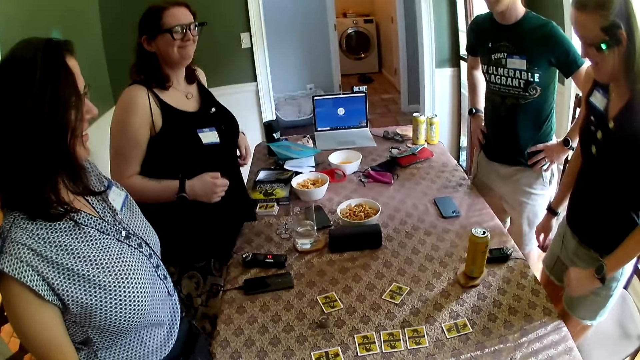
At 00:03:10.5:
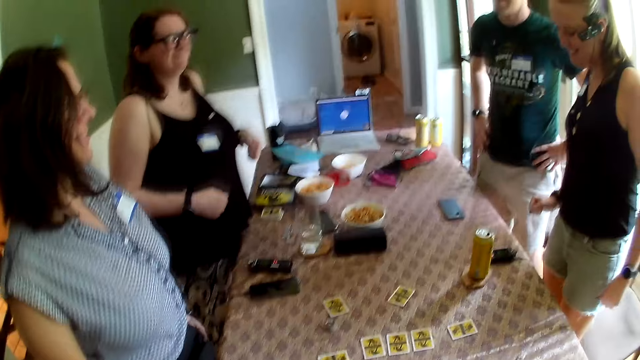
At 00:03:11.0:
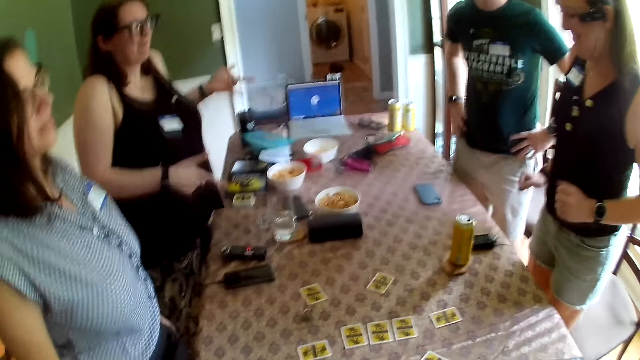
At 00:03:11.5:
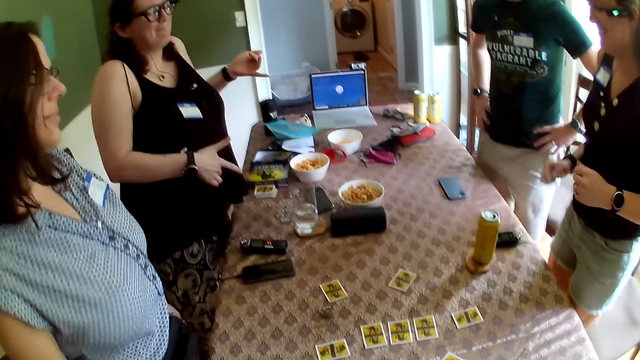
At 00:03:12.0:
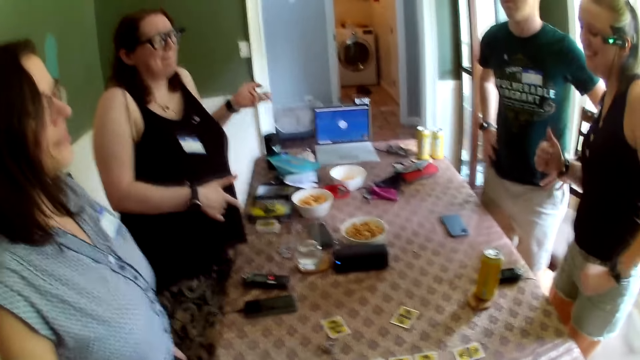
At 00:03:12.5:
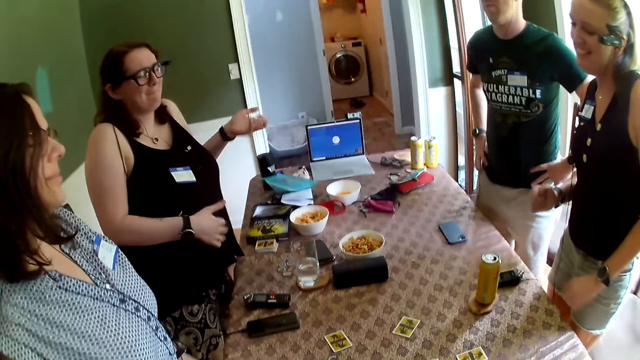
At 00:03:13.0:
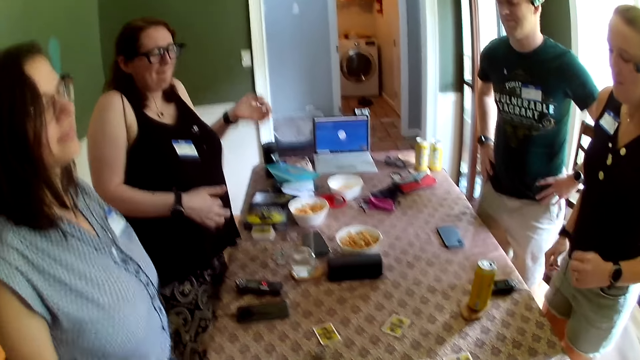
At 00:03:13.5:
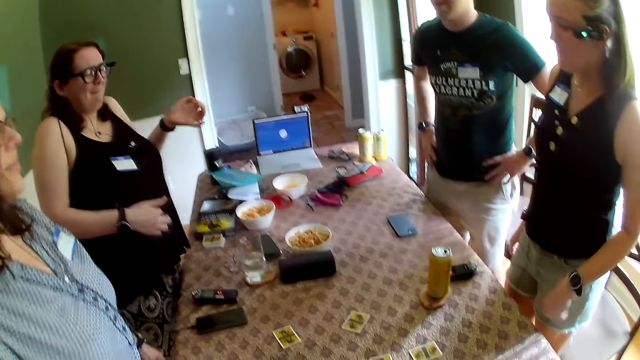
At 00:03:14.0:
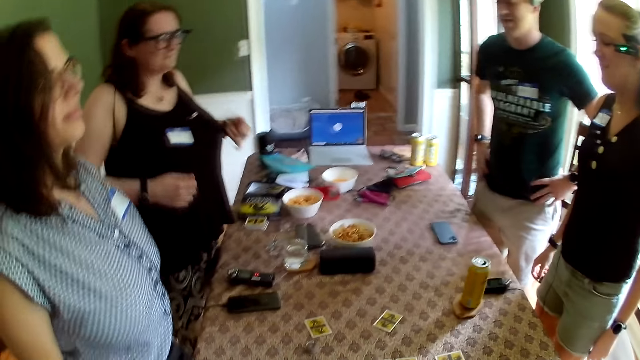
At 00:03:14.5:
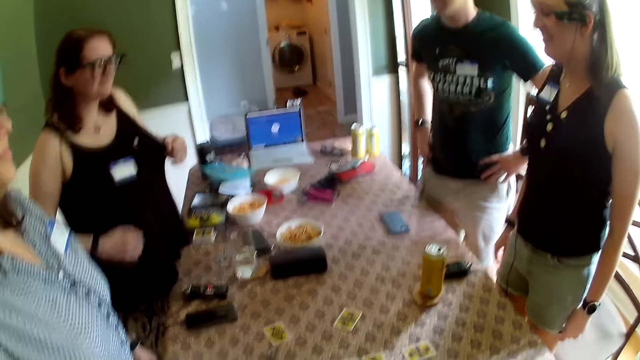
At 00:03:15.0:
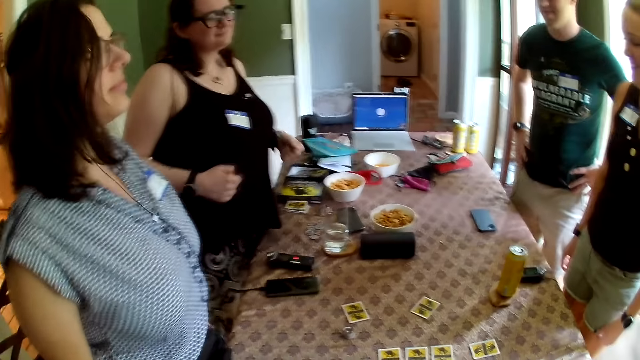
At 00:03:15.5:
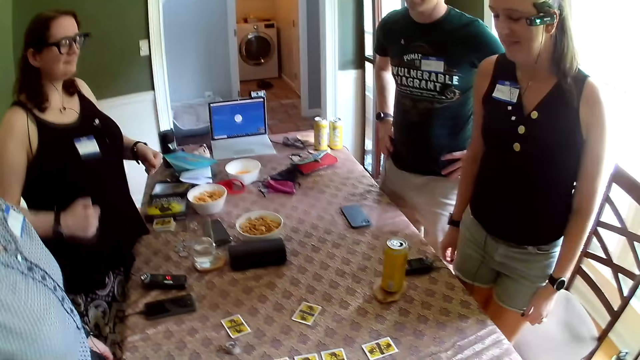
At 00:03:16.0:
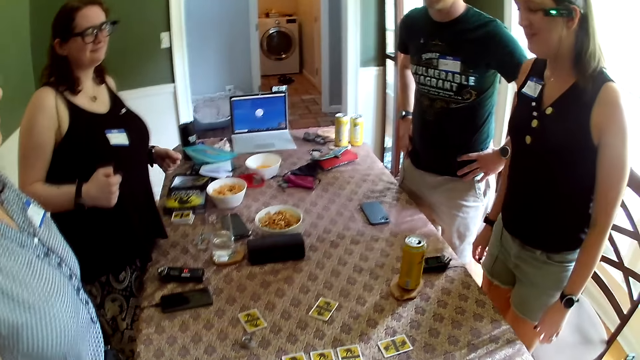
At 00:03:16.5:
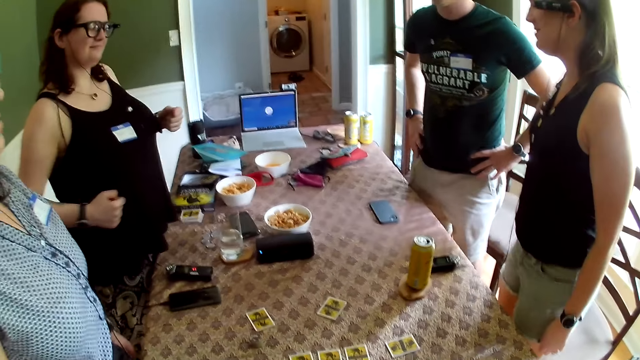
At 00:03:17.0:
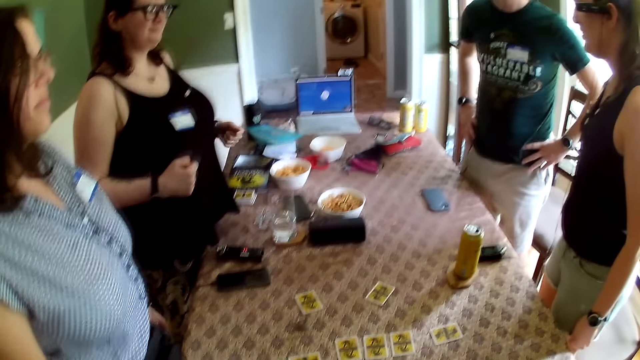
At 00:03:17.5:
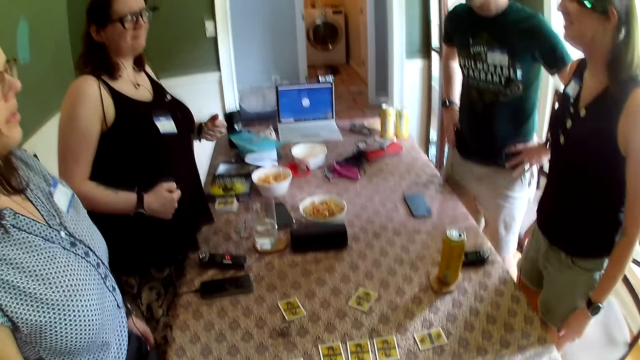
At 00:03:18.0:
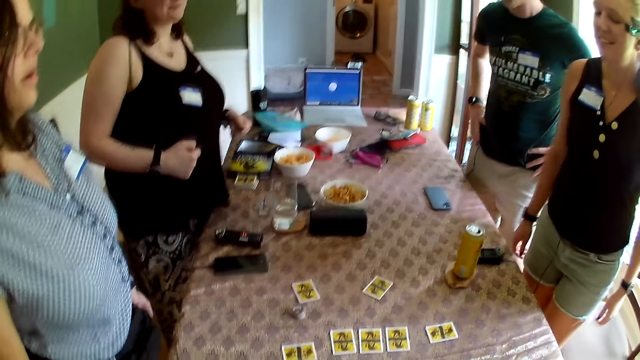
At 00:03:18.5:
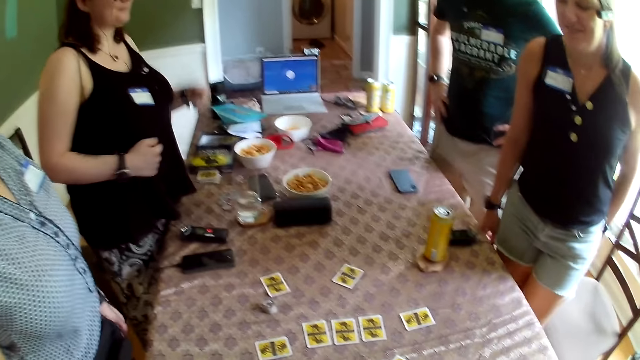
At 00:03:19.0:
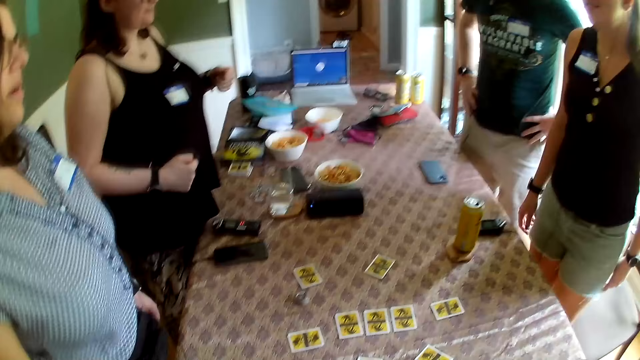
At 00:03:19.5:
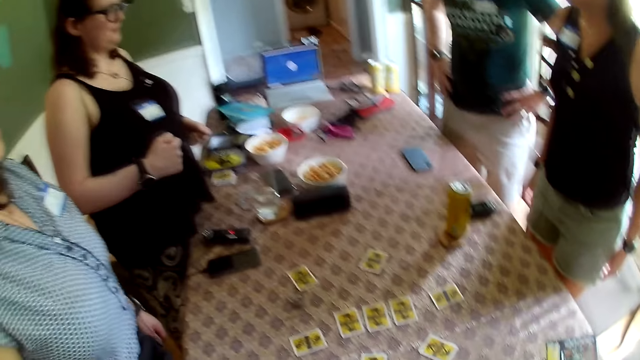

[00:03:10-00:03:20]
The camera wearer dances.

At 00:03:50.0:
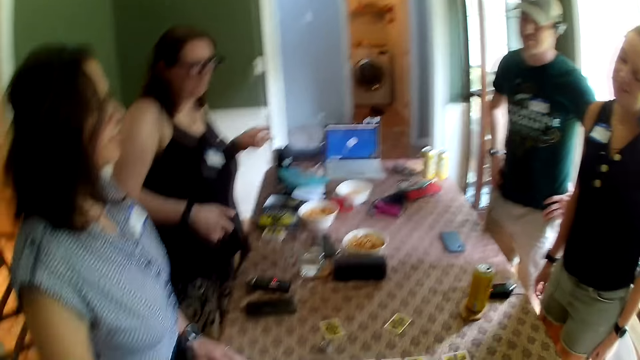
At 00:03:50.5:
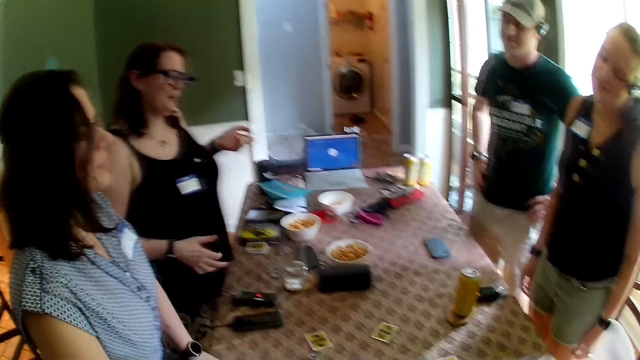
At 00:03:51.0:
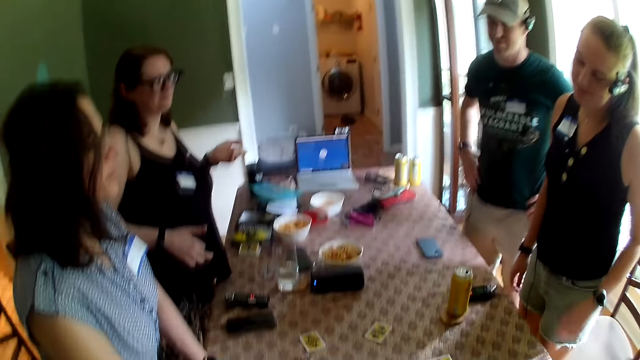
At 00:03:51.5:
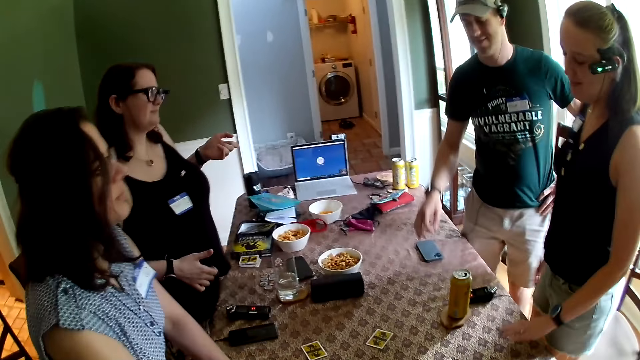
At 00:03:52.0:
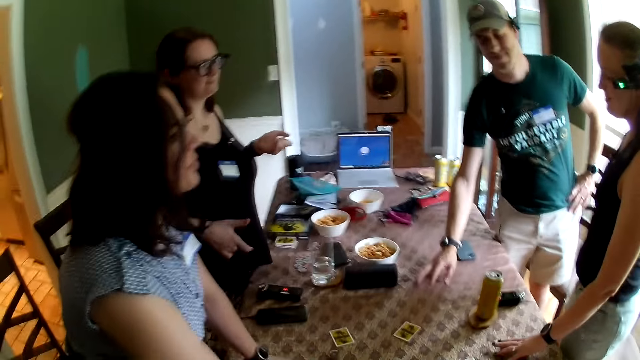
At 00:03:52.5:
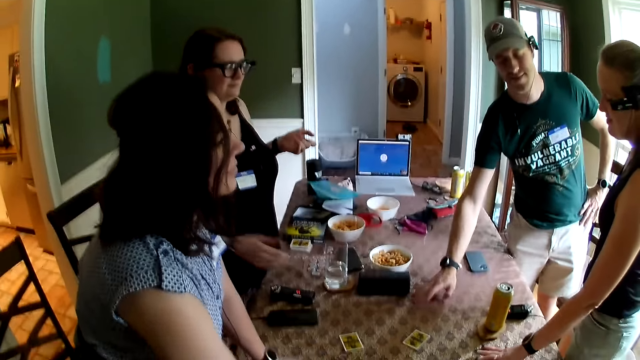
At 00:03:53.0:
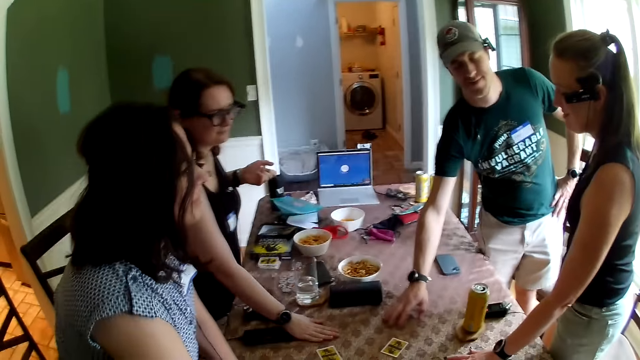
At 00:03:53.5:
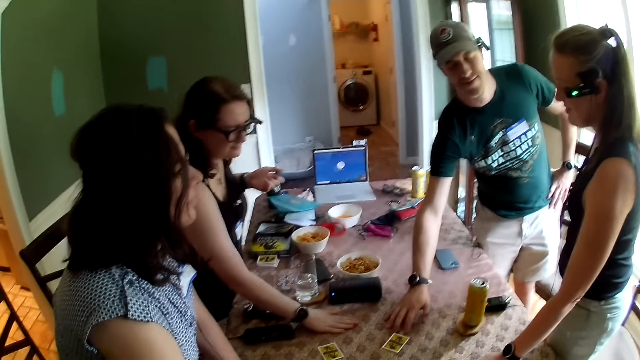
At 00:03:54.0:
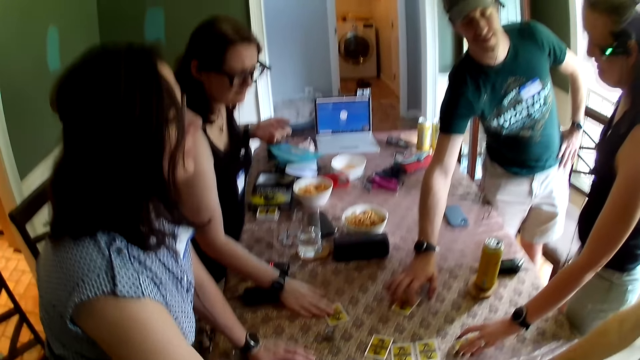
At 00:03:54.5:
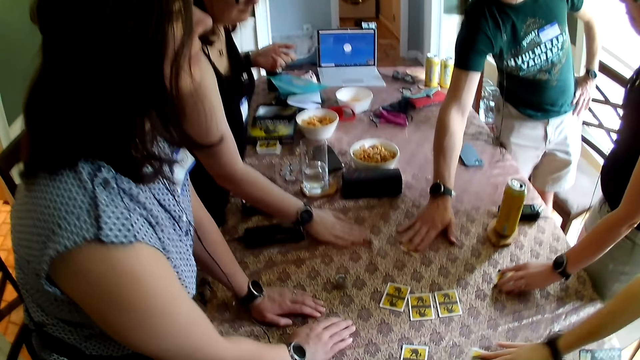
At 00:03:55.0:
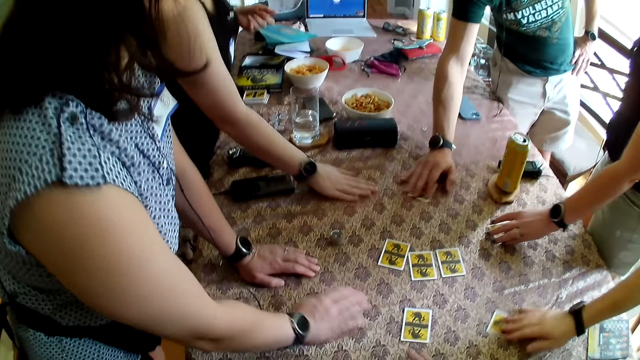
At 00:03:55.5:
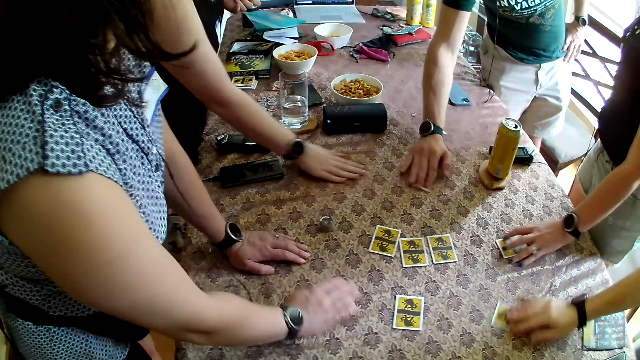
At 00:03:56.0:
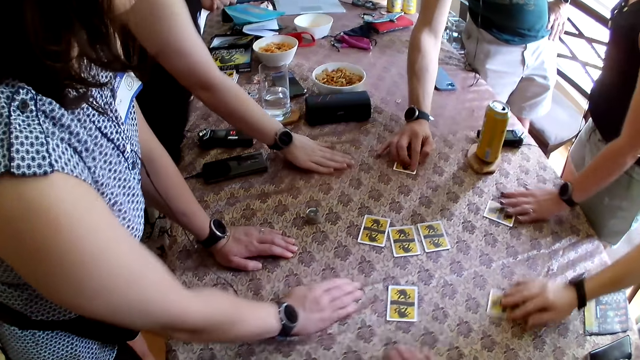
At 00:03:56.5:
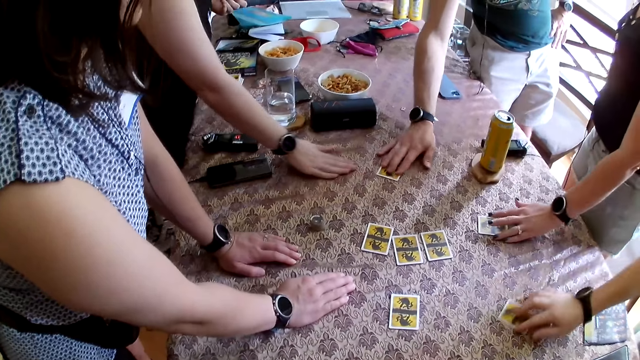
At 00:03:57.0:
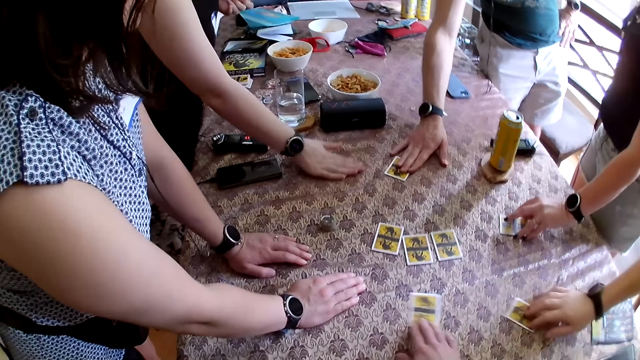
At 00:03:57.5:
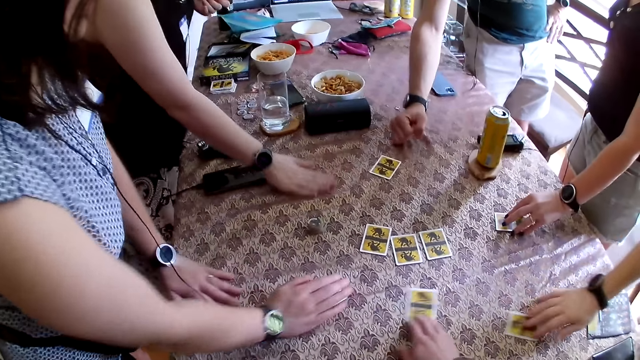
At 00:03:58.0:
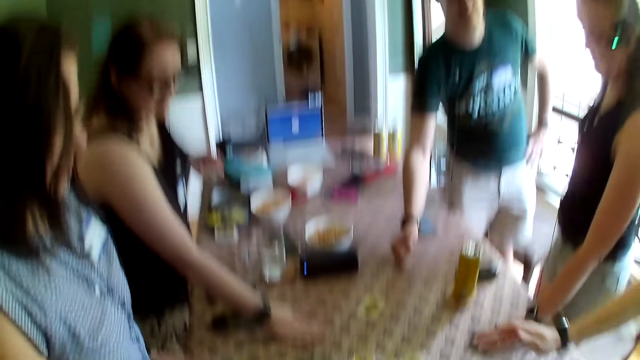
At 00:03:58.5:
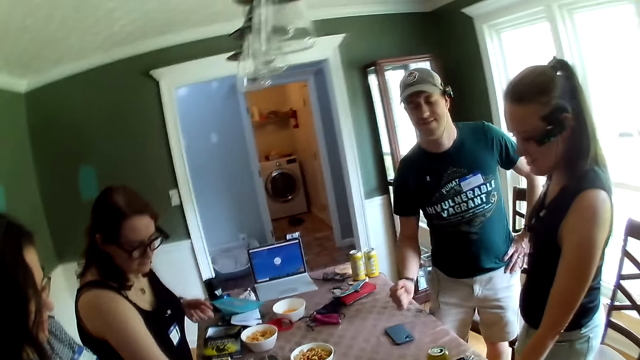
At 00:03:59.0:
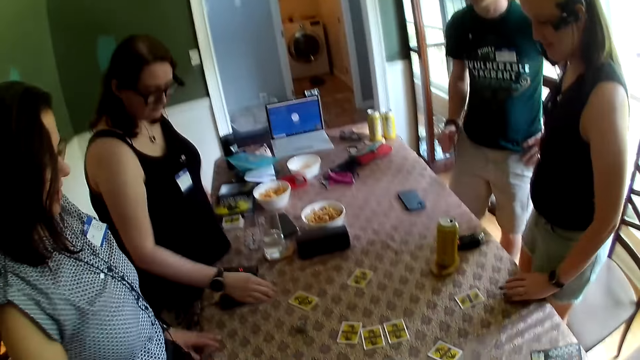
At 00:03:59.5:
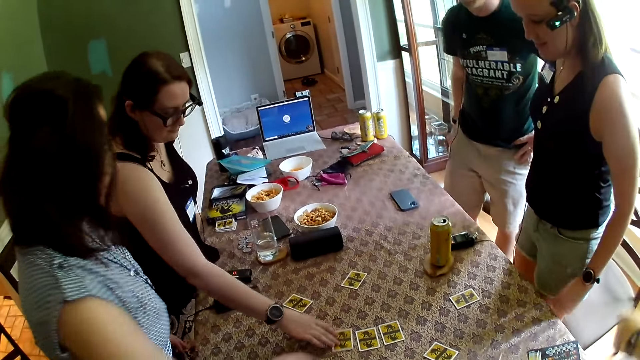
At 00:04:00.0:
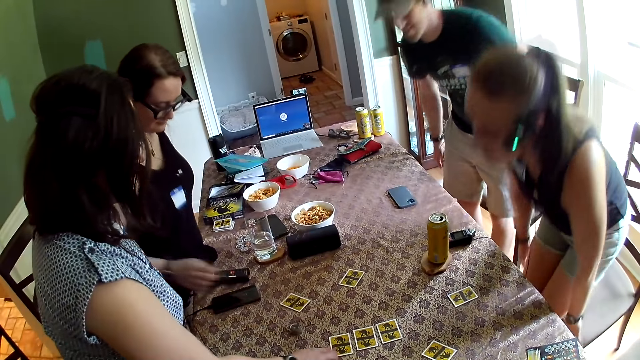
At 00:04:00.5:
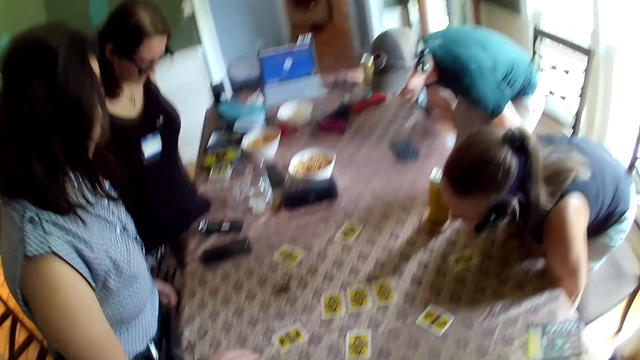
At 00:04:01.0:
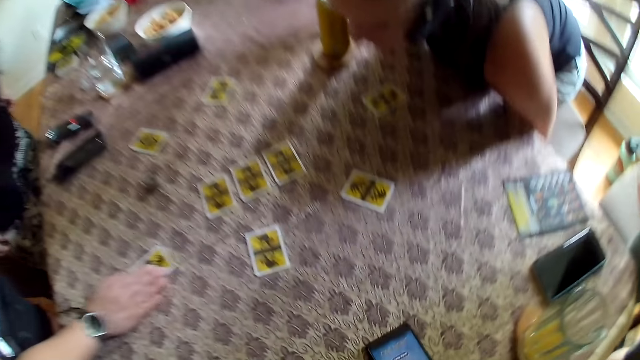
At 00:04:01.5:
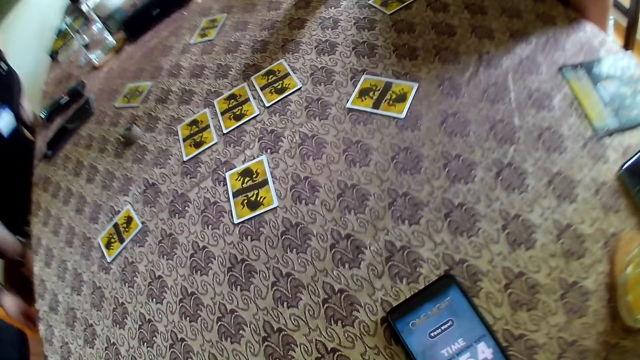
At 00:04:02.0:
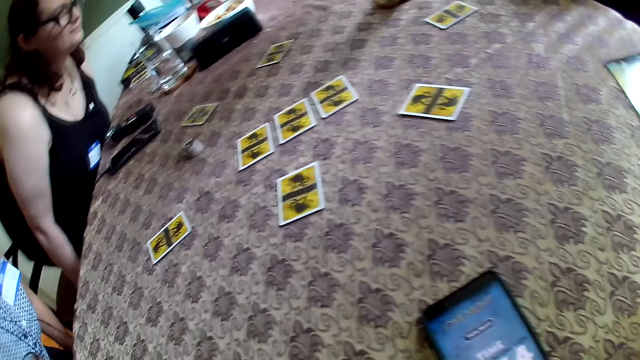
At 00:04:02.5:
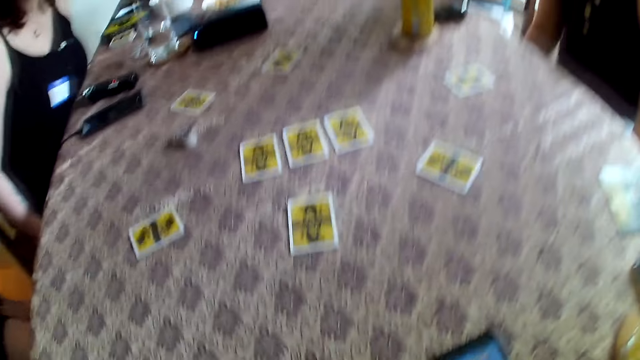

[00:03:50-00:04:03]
A person puts a hand on a table. Another person puts a hand on the table. A third person puts a hand on the table. A man moves a card on the table with his right hand. A woman moves the card on the table with her right hand. Another woman moves the card on the table with her left hand. Another man moves the card on the table with his right hand. A third woman moves the card on the table with her right hand. The first person rubs the card on the table. The second person rubs the card on the table. Another person rubs the card on the table. The third person rubs the card on the table. Another person rubs the card on the table. The camera wearer moves the card on the table with his right hand. He rubs the card on the table. The second person drags the card on the table. The first woman moves the card on the table with her right hand. The third woman moves the card on the table with her right hand. The third person sits on a chair. The camera wearer sits on a chair.
